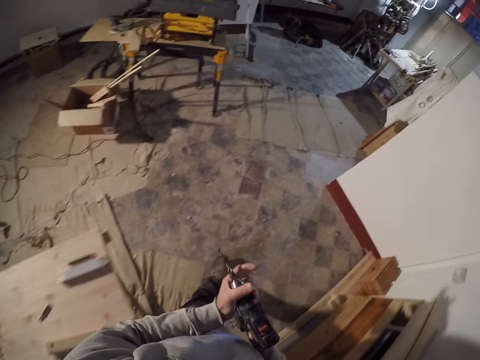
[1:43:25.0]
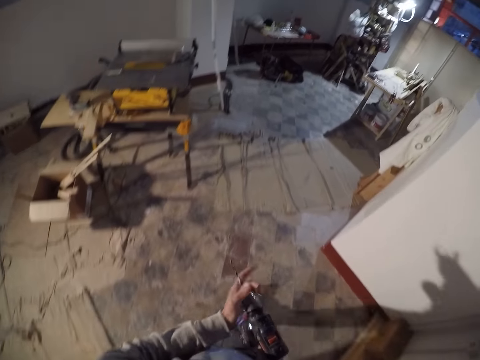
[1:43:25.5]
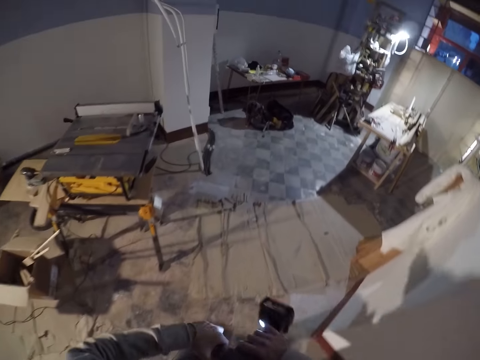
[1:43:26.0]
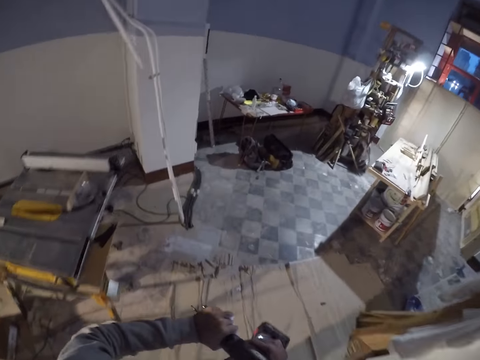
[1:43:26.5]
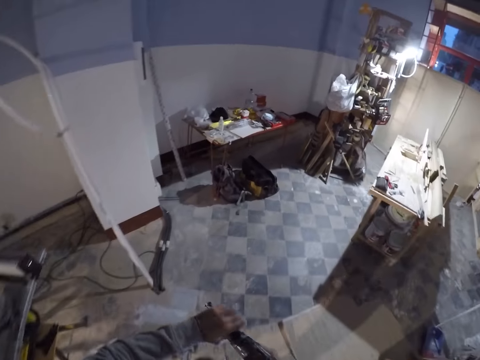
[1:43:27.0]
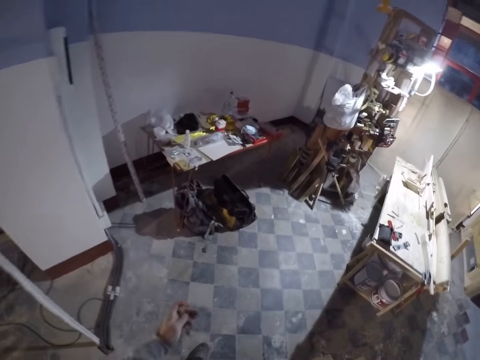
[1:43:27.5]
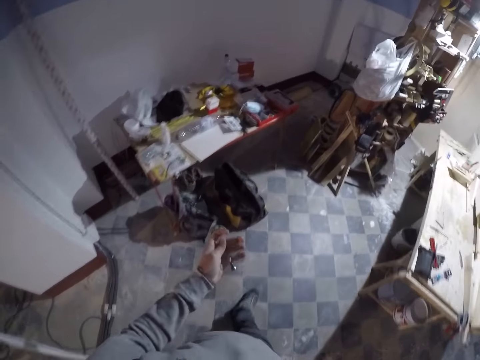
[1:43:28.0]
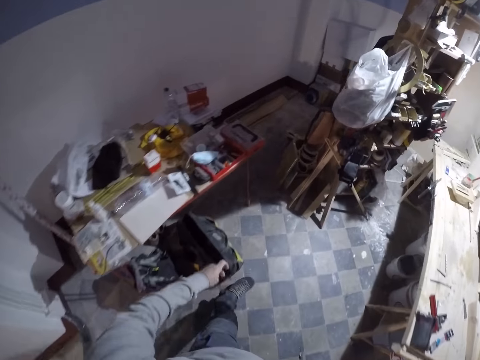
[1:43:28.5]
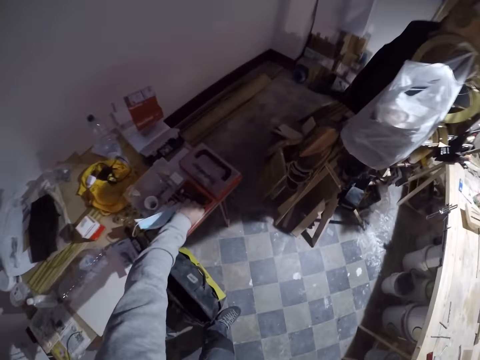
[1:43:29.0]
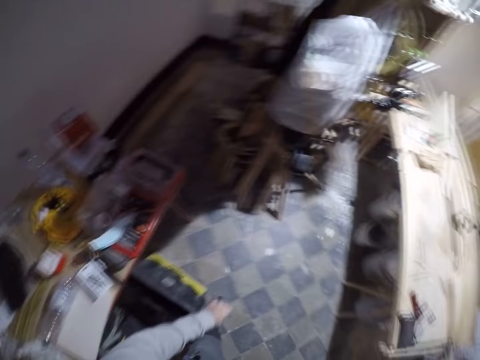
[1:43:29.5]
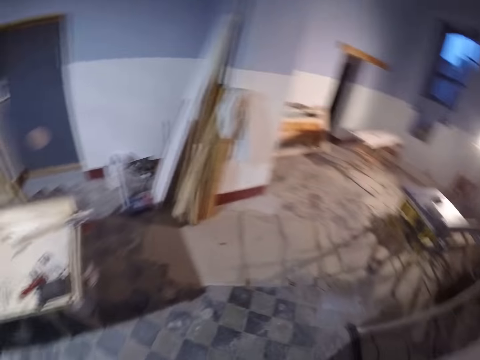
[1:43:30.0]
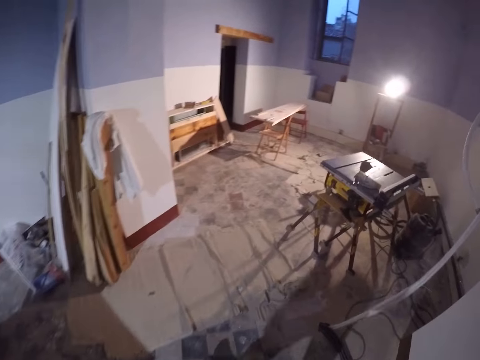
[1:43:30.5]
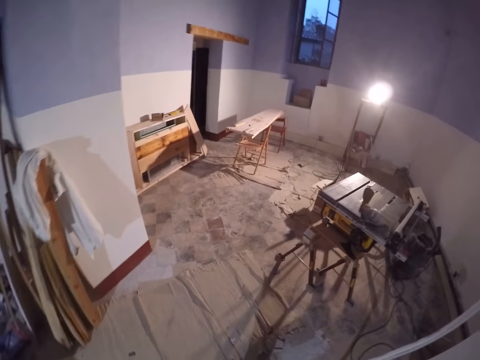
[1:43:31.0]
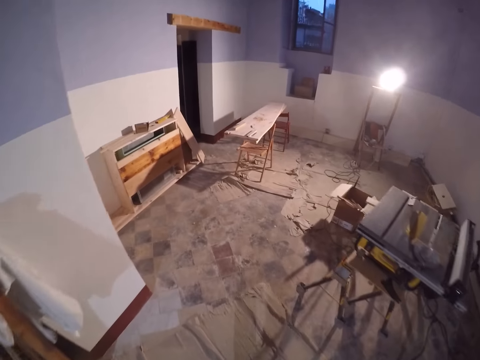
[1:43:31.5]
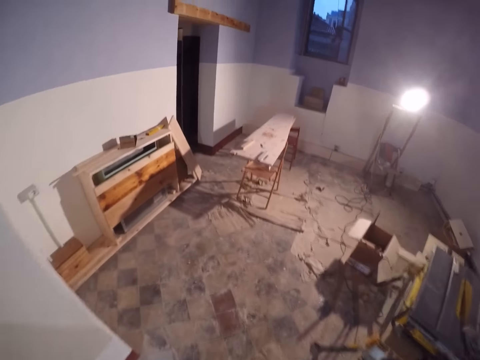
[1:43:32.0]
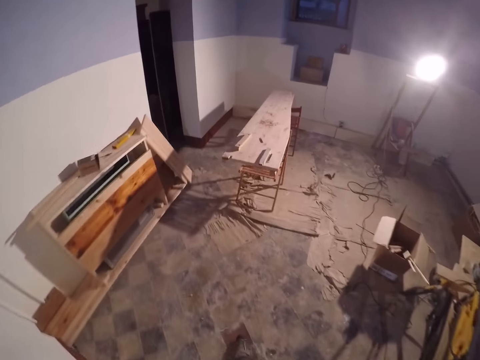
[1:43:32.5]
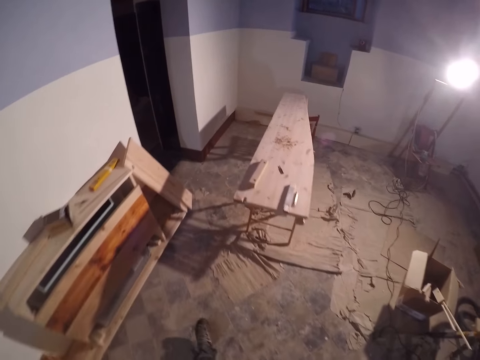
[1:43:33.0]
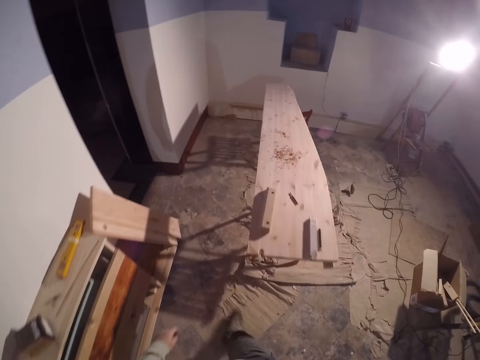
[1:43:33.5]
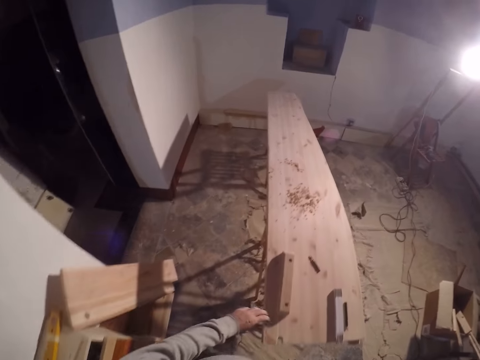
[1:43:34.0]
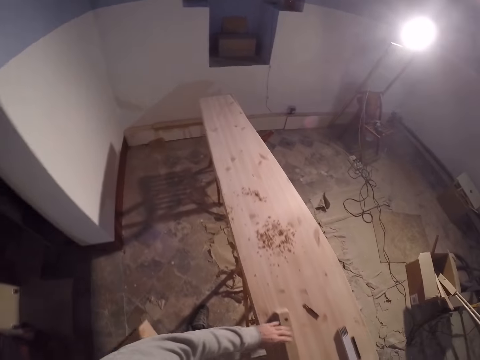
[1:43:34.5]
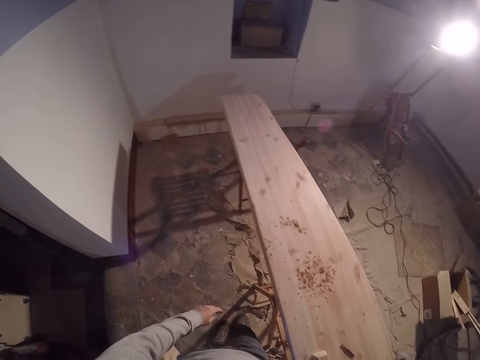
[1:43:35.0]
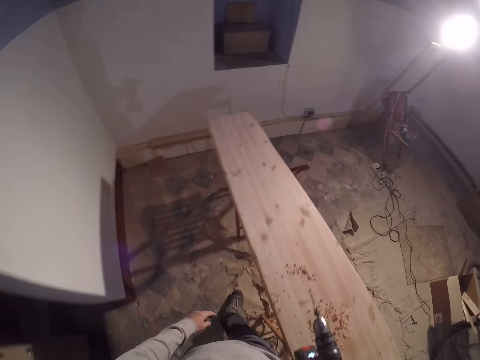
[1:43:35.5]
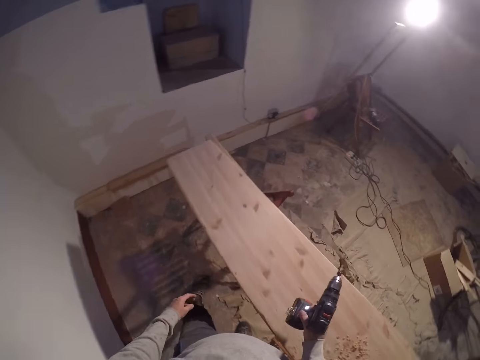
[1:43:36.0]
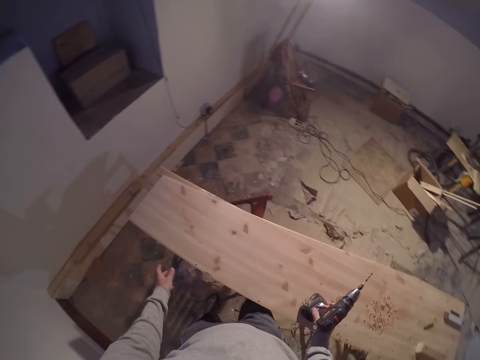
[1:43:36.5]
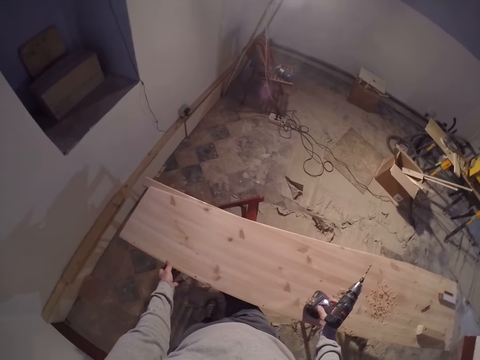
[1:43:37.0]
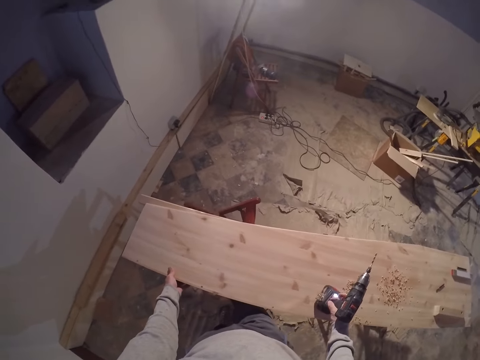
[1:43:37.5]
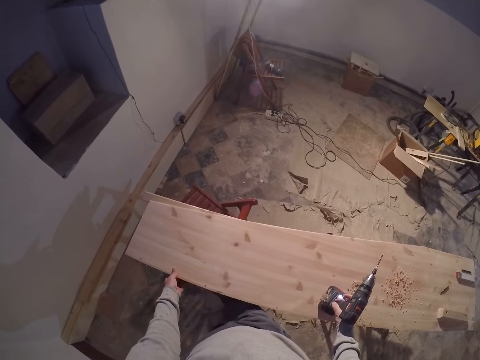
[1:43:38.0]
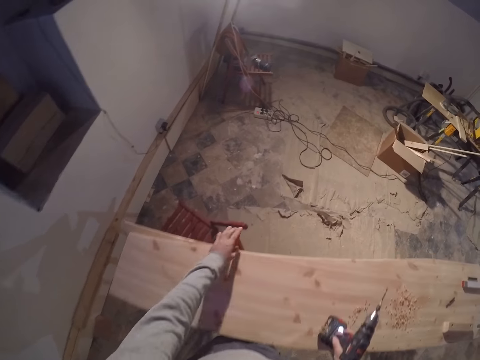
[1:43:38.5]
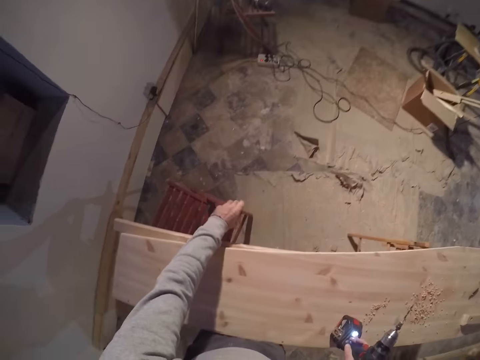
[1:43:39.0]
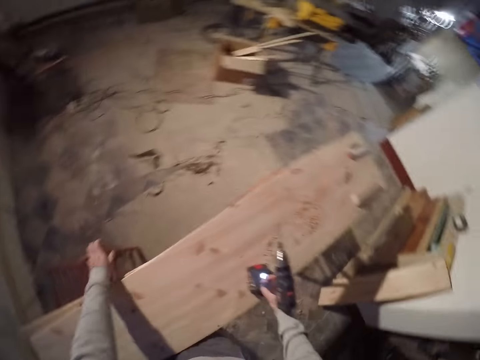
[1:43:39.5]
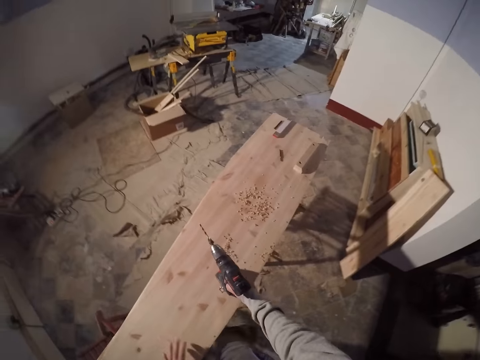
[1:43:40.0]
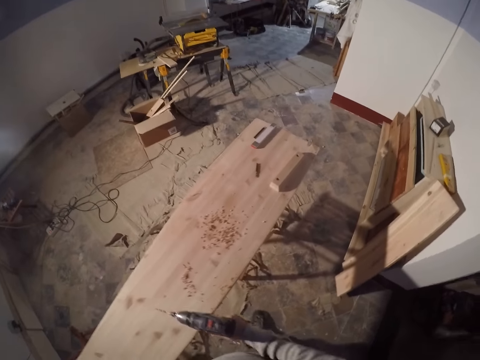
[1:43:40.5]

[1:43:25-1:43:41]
The camera wearer tightens the drill bit in the drilling machine with his left hand. He walks into the workroom. He drops the drill bit in his left hand into a tool box on the table. He looks around. He walks into the room. He touches a piece of wood on the plank with his left hand. He holds the piece of wood. He walks in the room. He adjusts the plank with his left hand. He holds the wood. He adjusts a stool under the plank with his left hand. He pushes the seat.

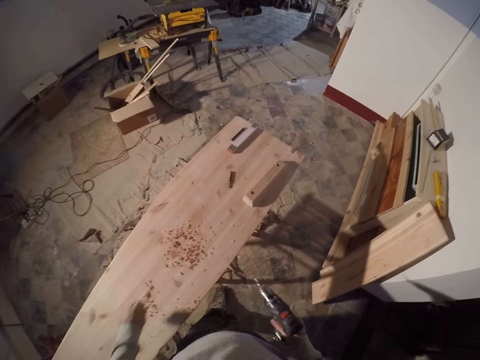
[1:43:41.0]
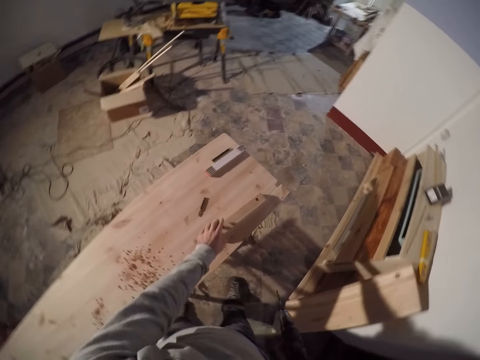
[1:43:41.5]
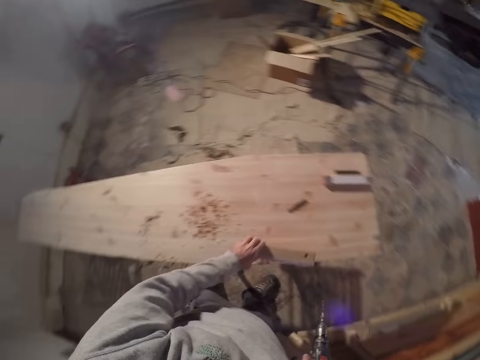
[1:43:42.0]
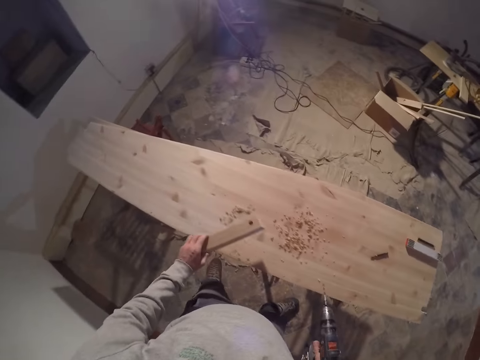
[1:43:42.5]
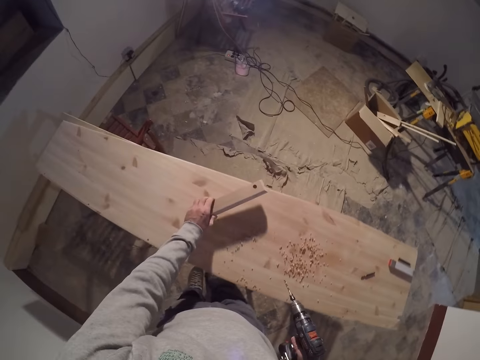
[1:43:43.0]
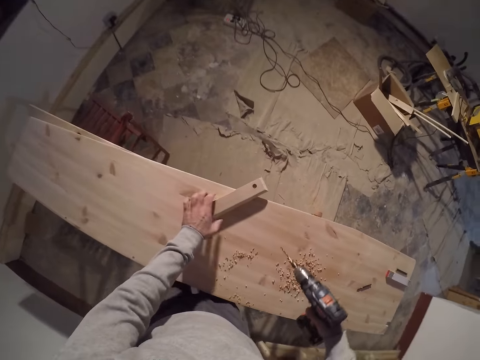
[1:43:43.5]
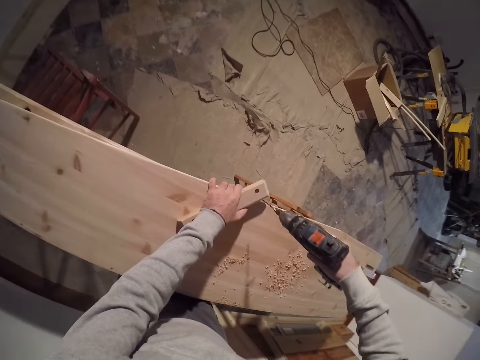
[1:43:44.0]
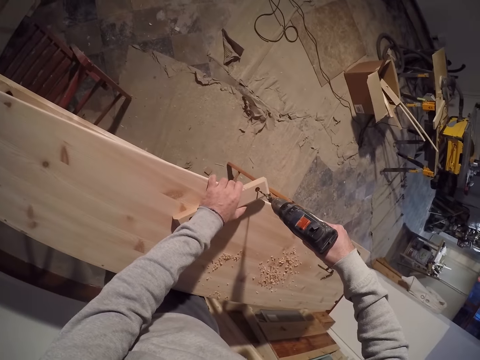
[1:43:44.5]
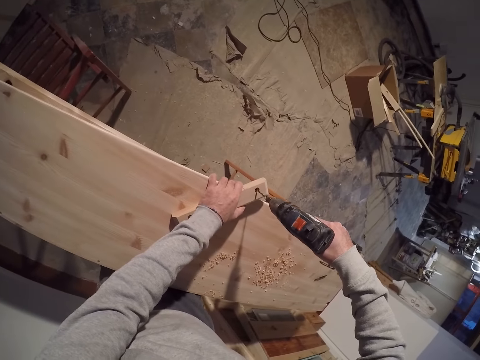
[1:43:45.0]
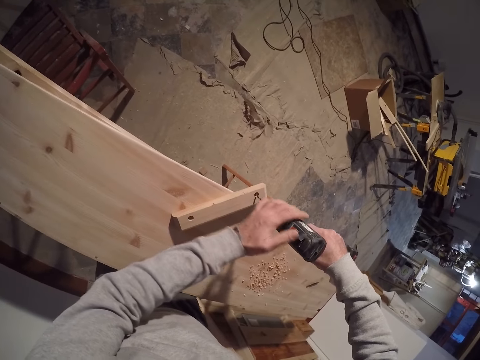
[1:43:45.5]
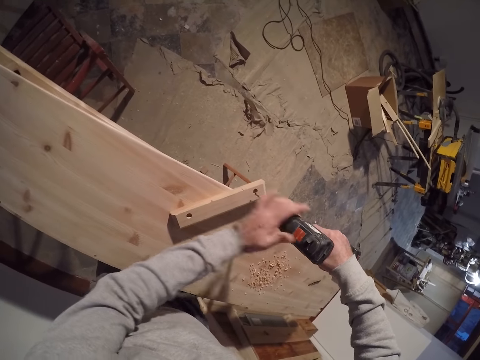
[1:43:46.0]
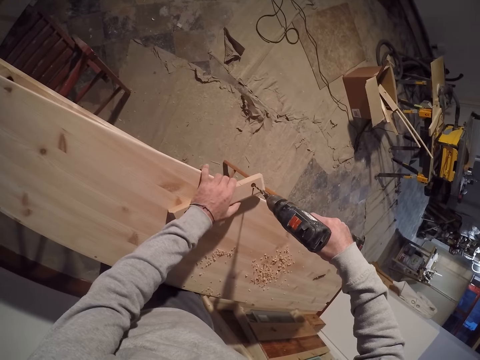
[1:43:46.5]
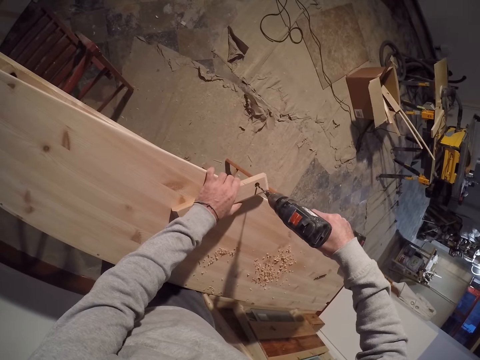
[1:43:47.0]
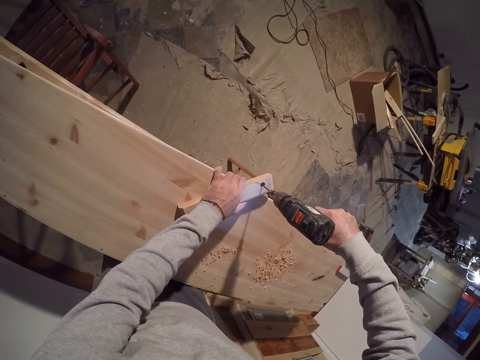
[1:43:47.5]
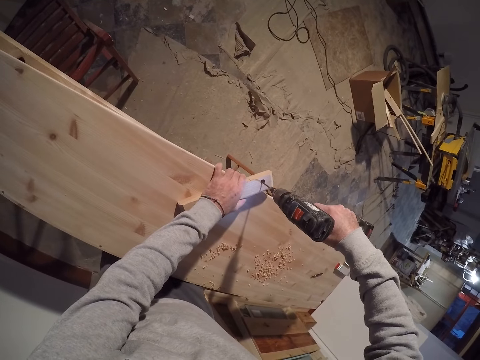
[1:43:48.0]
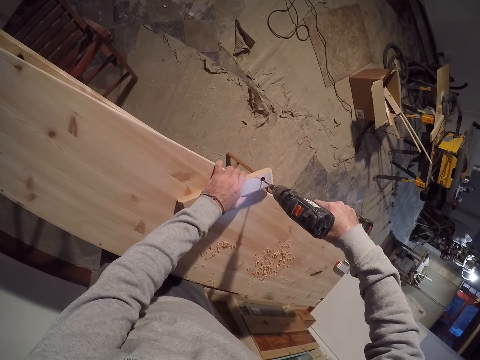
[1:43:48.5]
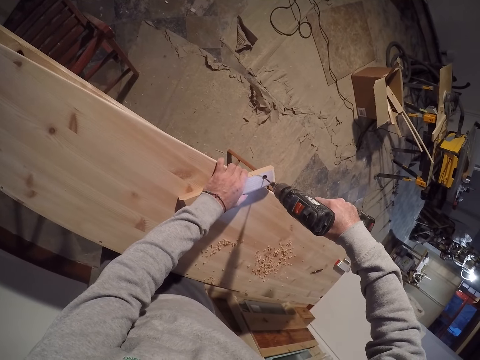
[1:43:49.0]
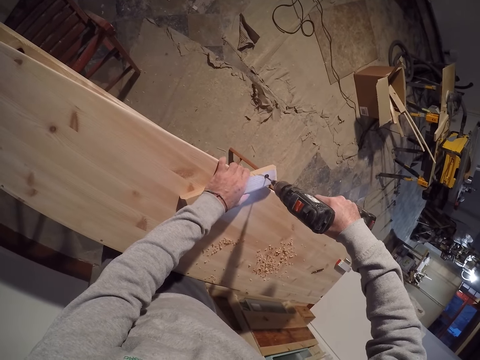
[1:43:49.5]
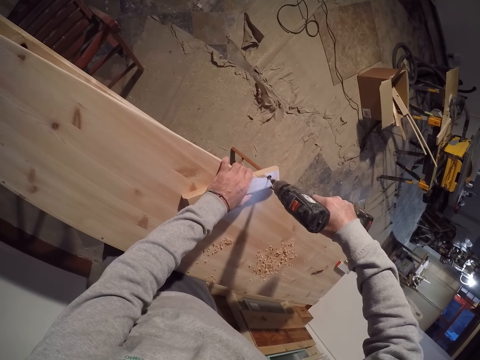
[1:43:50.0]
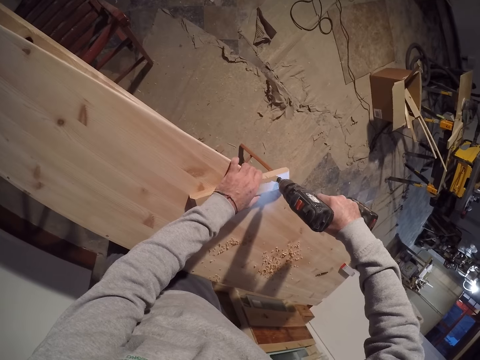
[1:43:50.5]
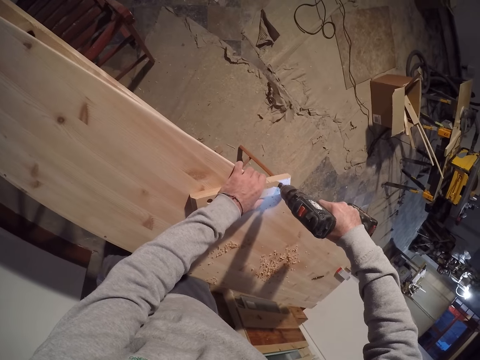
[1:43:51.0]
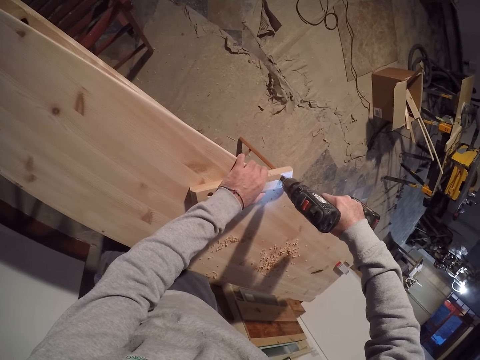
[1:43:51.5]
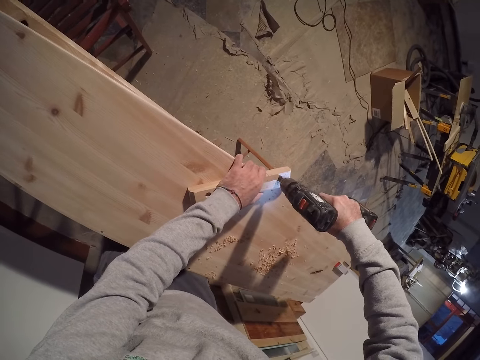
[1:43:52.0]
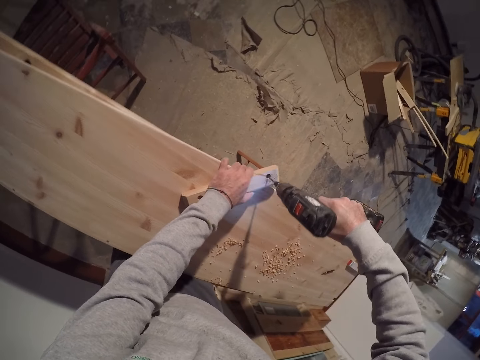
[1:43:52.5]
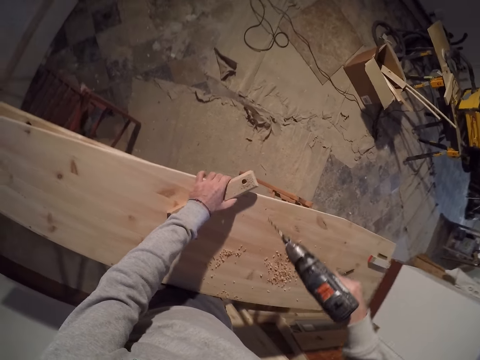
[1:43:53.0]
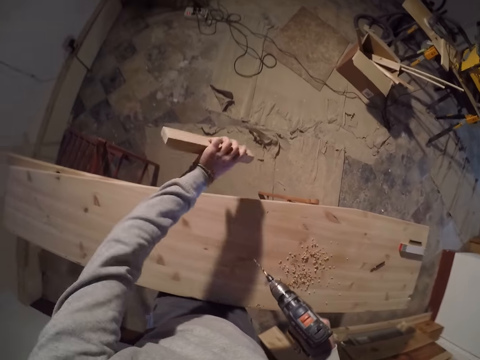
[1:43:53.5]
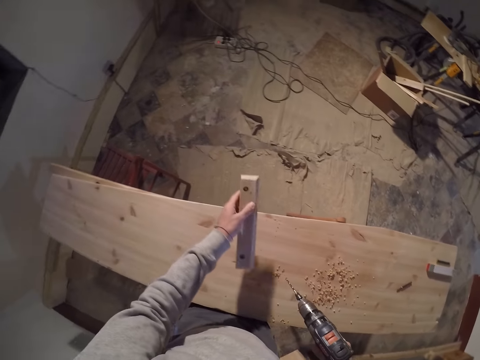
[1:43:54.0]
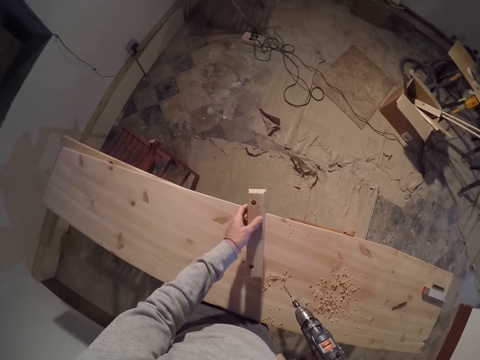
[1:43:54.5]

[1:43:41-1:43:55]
The camera wearer lifts the piece of wood on the plank with his left hand. He drops the piece of wood in his left hand on the plank. He places the drilling machine in his right hand on the piece of wood on the plank. He holds the drilling machine with his left hand. He holds the piece of wood on the plank with his left hand. He drills a hole into the piece of wood on the plank with the drilling machine in his right hand. He lifts the drilling machine in his right hand. He lifts the piece of wood on the plank with his left hand. He bends the piece of wood in his left hand.
